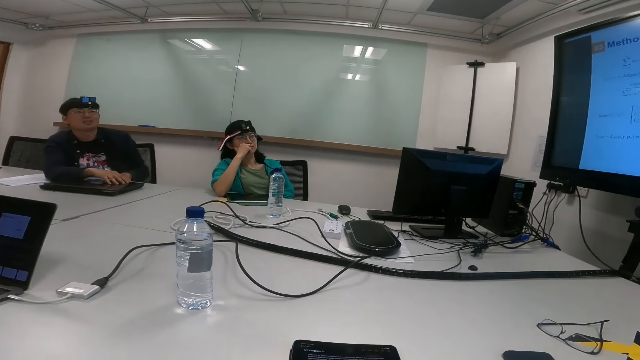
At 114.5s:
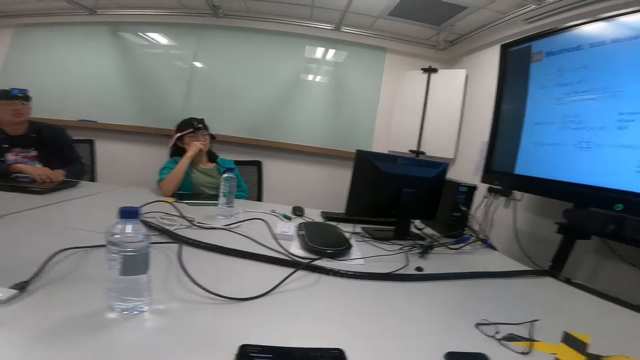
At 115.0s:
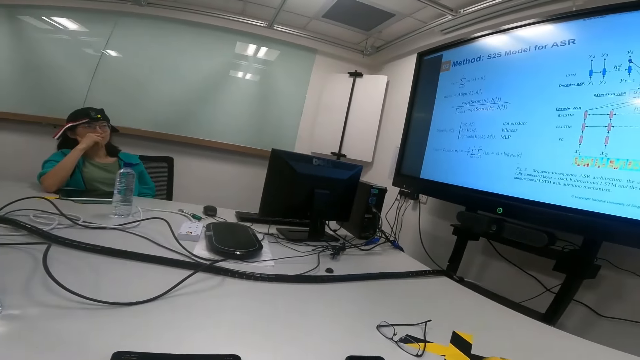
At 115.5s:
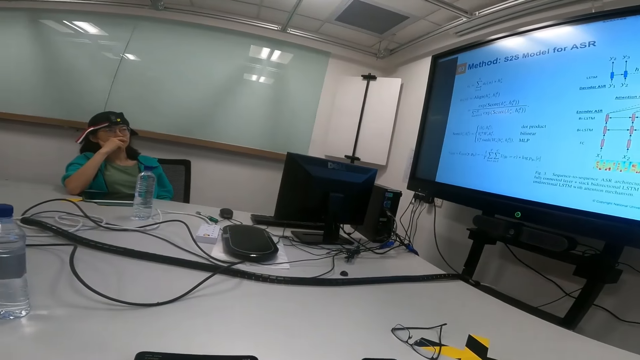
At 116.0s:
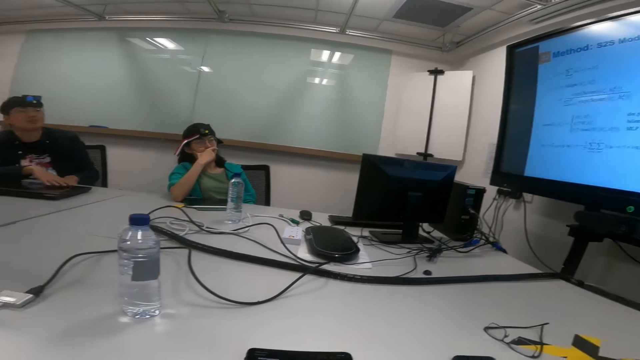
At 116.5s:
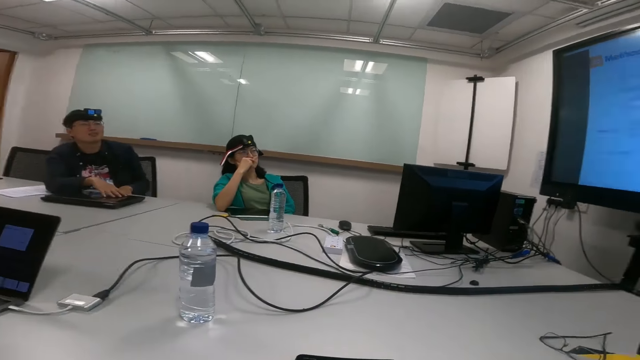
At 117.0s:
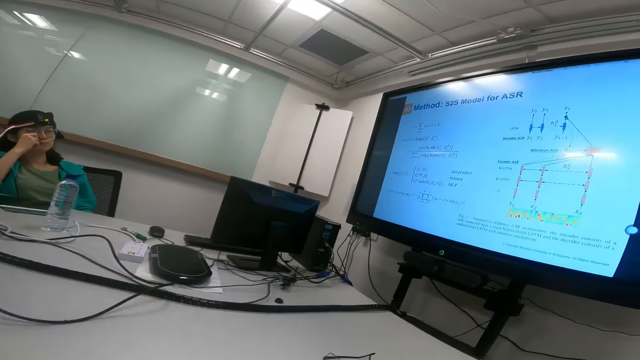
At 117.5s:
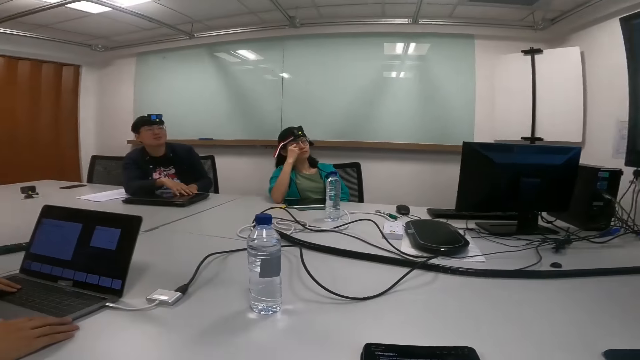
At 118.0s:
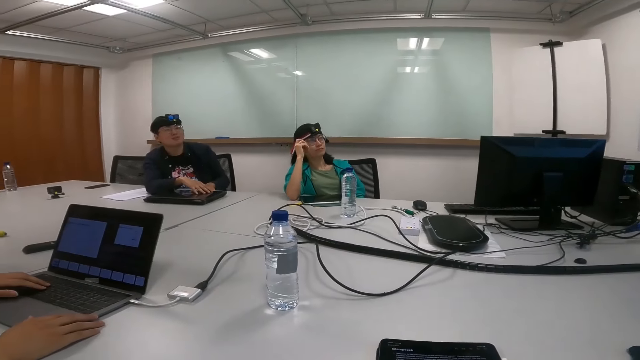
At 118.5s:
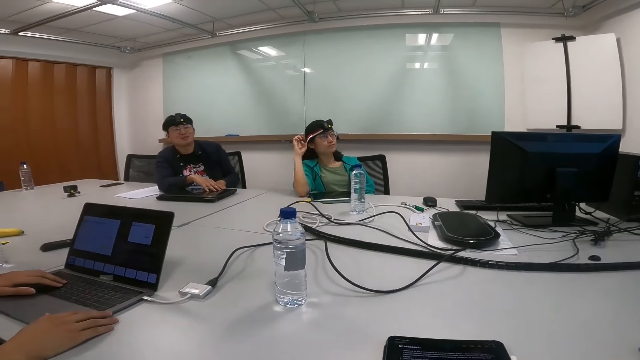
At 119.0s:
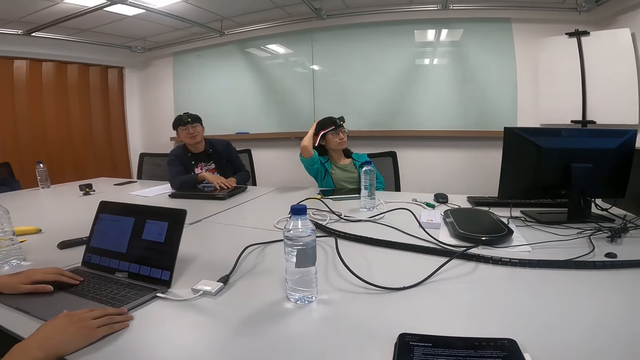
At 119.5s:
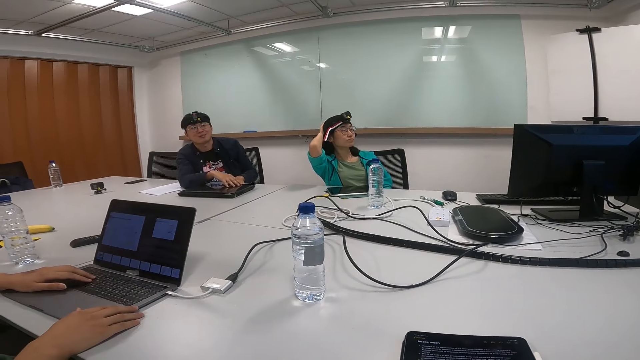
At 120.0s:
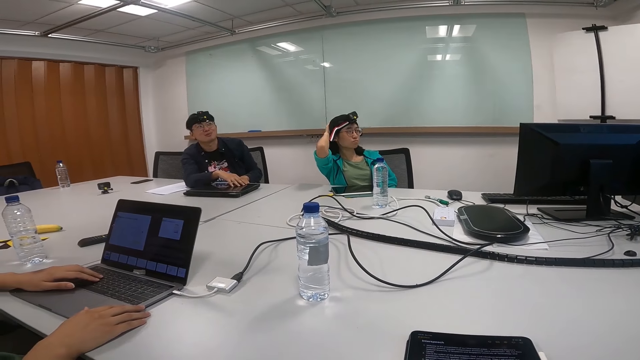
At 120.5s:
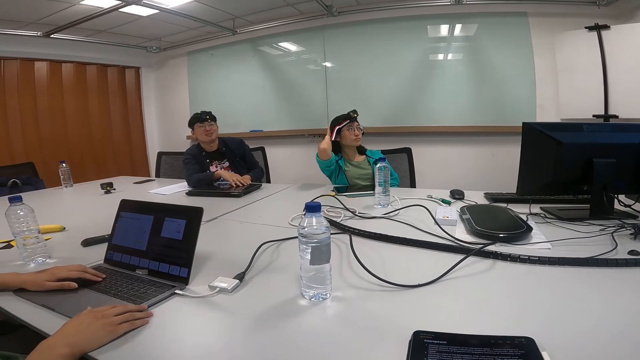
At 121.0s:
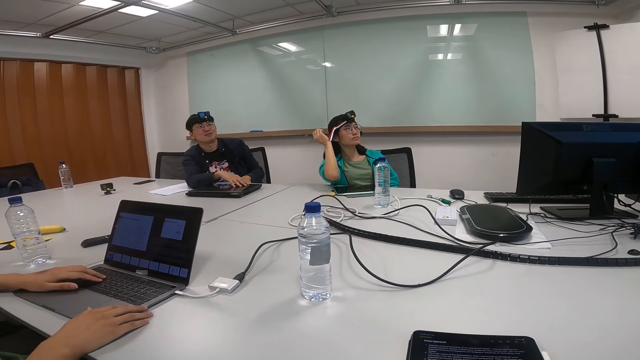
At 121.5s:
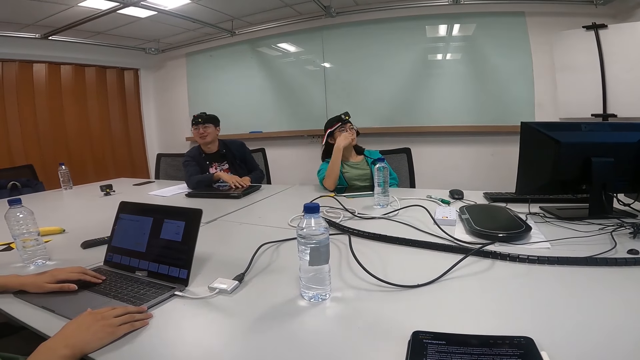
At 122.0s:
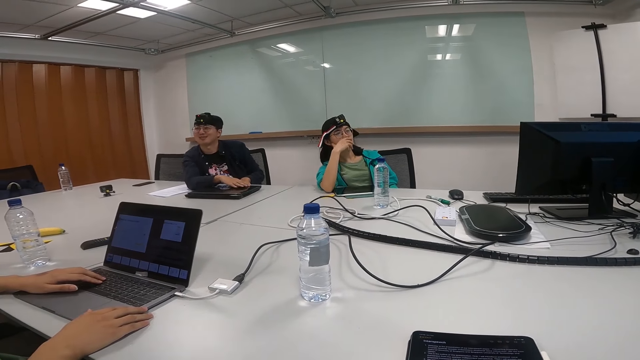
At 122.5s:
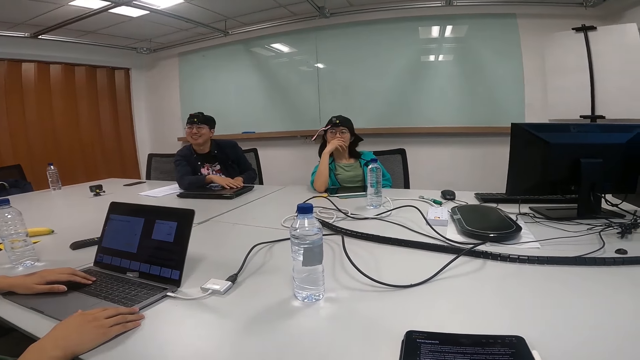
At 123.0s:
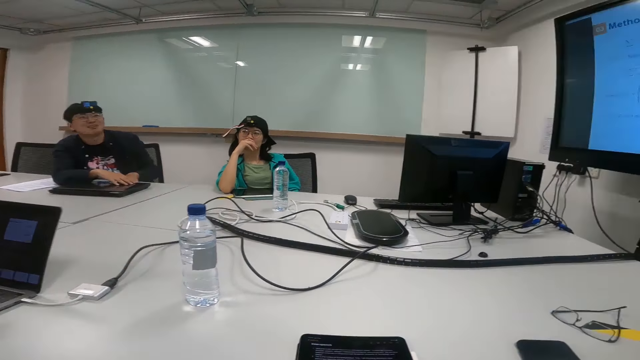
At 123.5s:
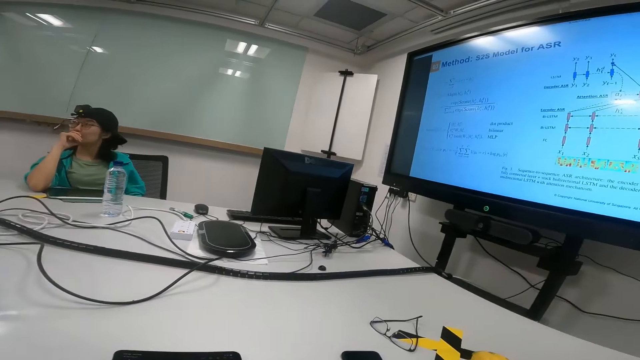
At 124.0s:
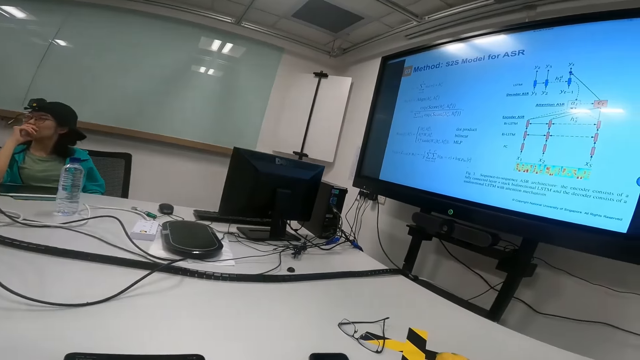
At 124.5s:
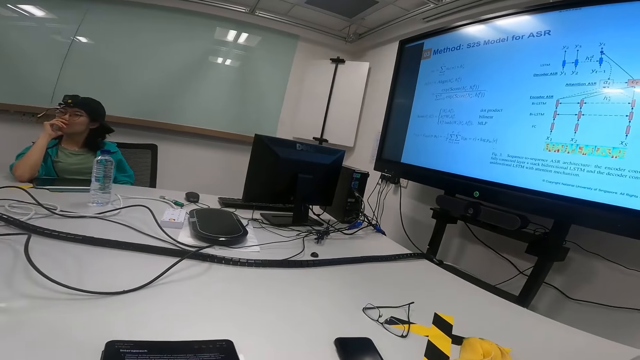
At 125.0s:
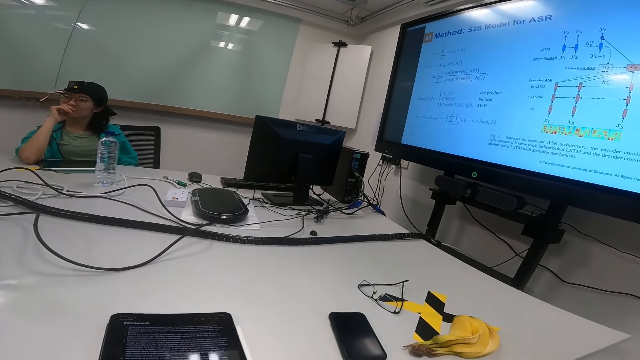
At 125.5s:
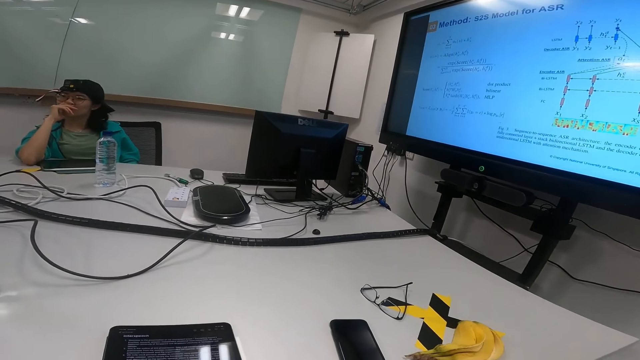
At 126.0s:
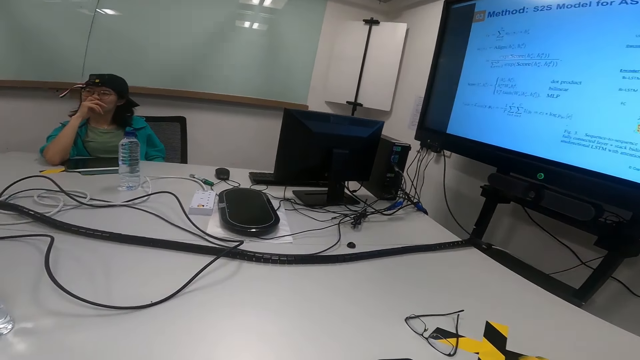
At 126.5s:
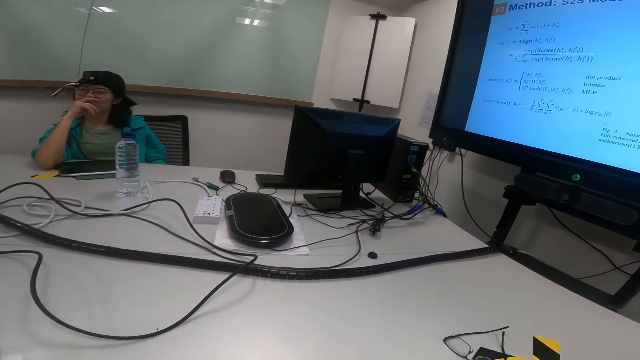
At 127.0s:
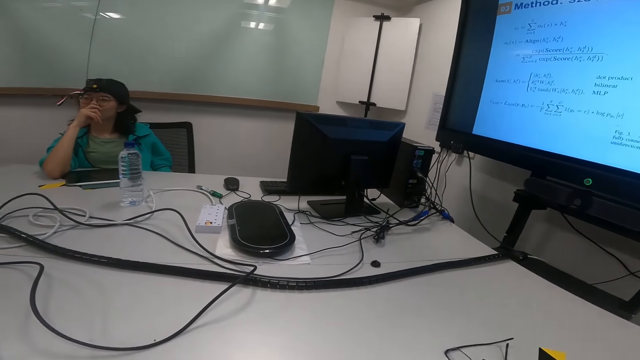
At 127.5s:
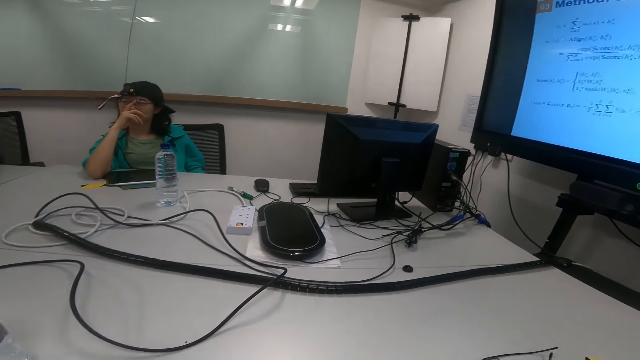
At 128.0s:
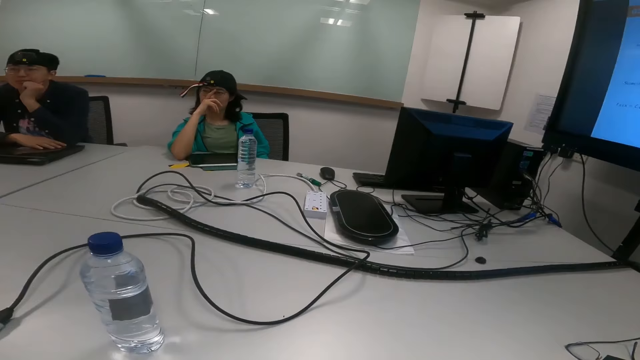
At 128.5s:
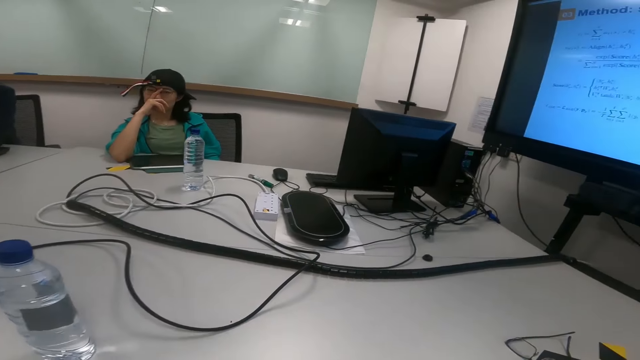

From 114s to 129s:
The camera wearer looks at the tablet. They talk to a man. A lady touches her head. The camera wearer looks at the laptop. The lady puts the hand down. The lady puts the hand on the mouth. The camera wearer looks at the screen. They read on the tablet.

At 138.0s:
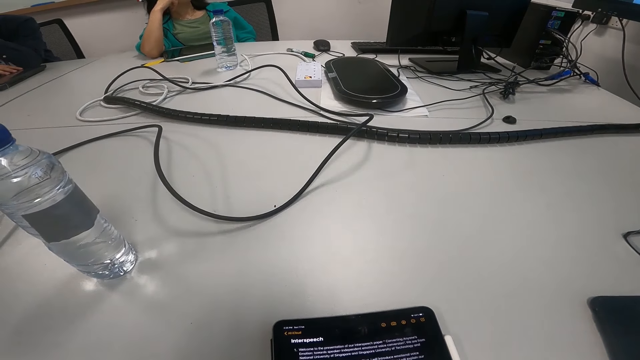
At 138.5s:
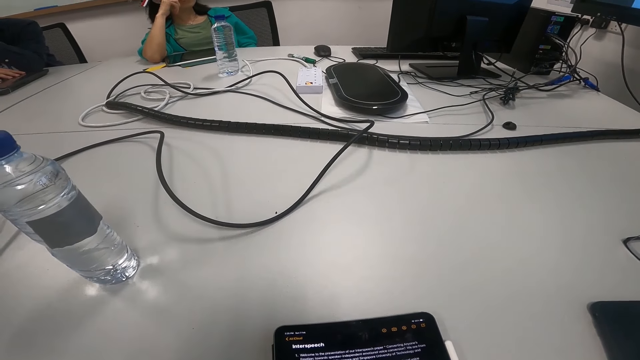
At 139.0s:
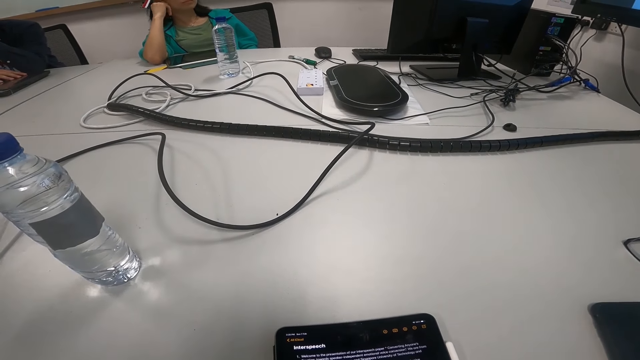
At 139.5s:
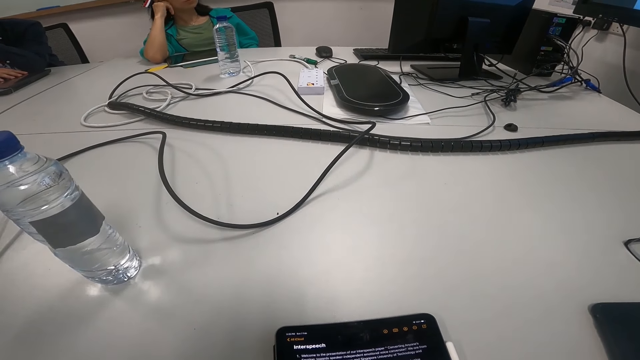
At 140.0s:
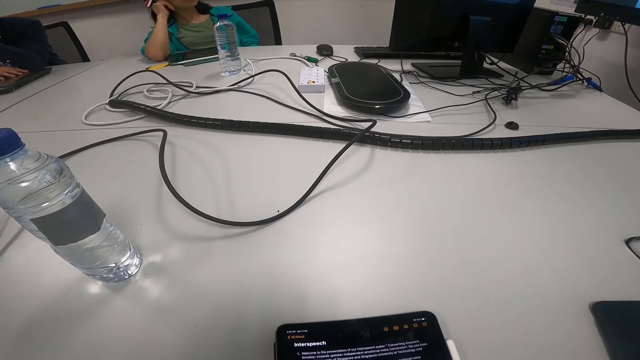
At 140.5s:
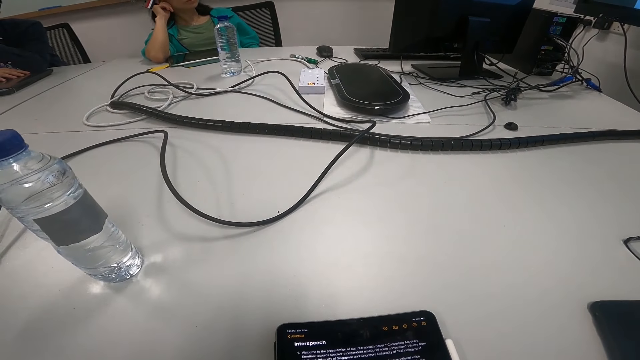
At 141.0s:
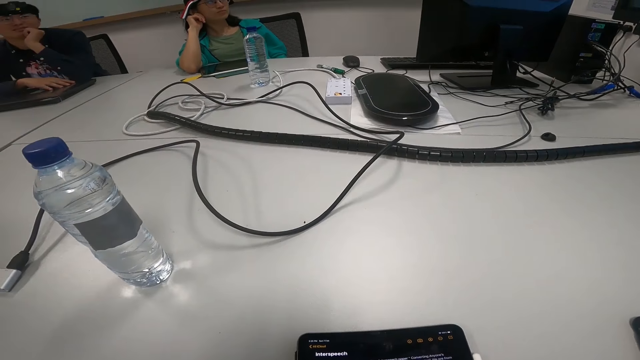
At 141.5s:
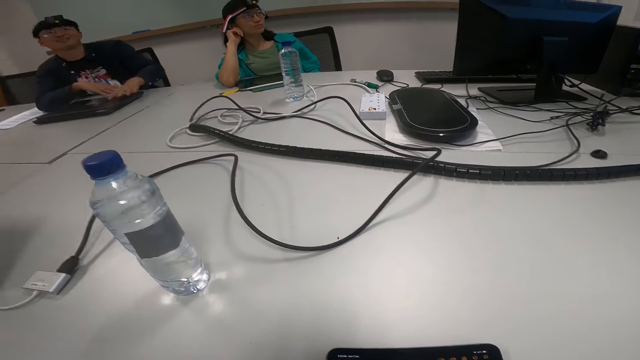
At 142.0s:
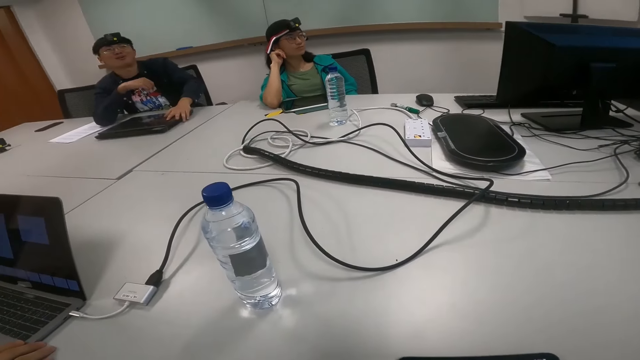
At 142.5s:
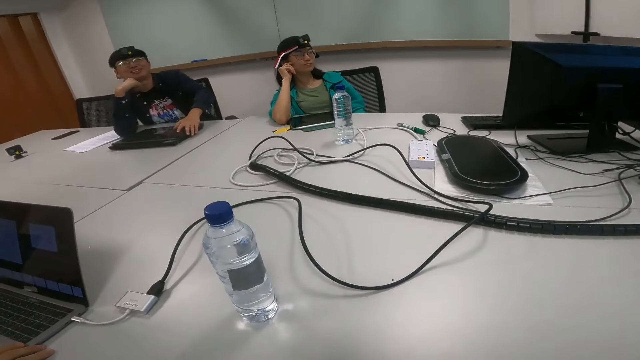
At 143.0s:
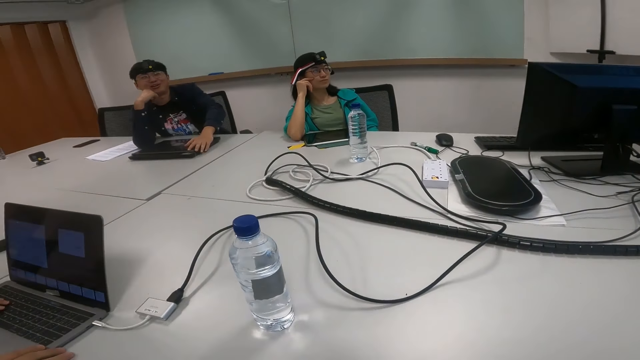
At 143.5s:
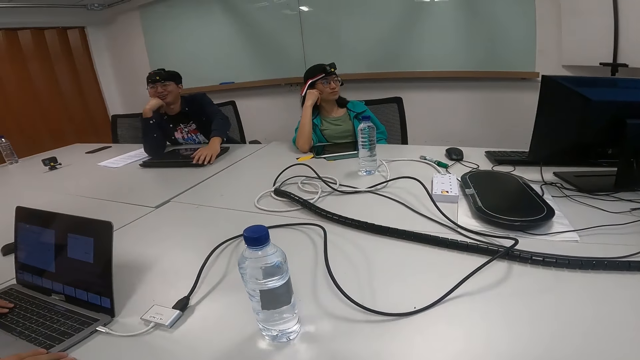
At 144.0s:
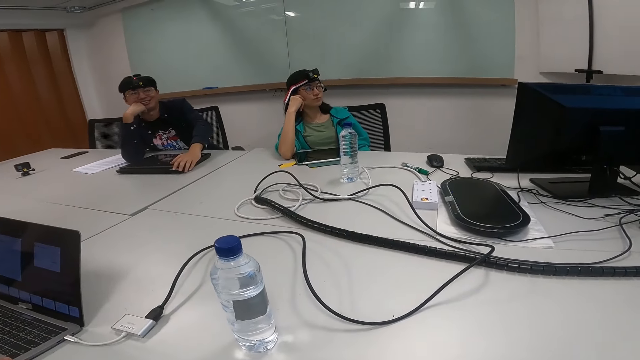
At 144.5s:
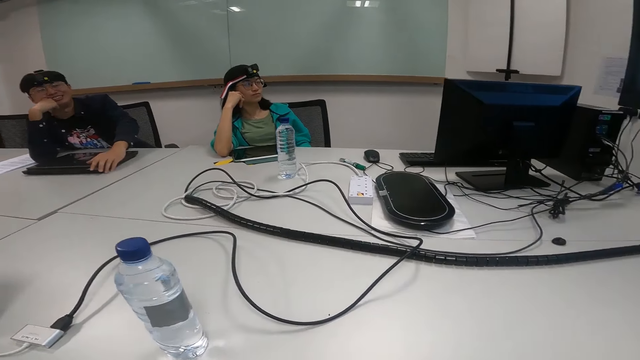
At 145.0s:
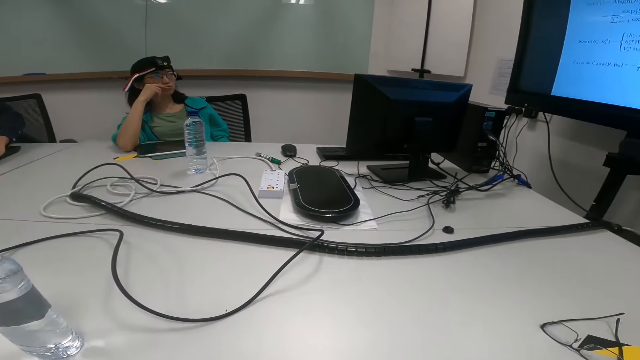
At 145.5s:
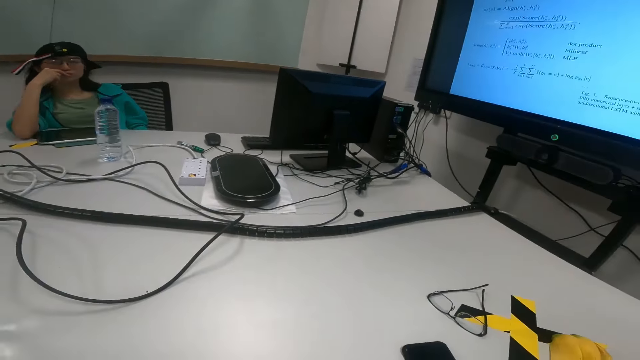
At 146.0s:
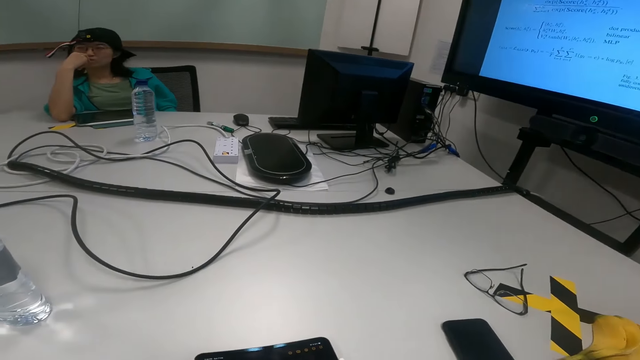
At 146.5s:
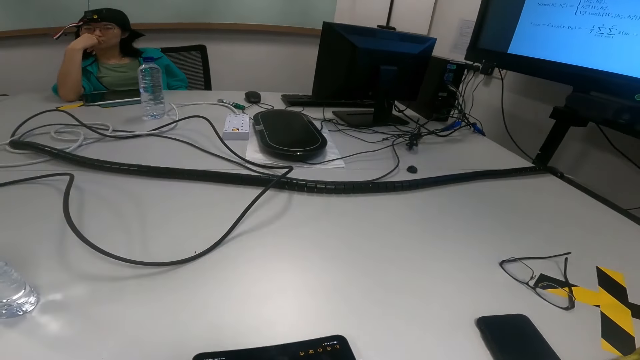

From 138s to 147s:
A man talks to another man. The other man talks to the first man.
